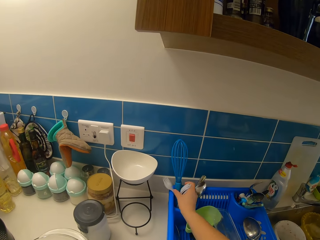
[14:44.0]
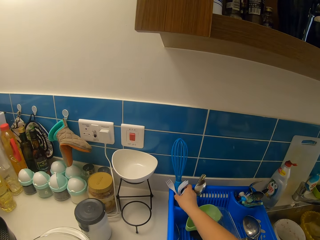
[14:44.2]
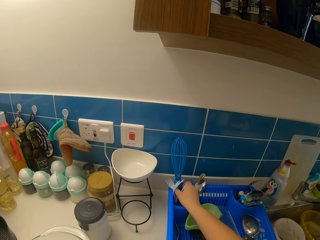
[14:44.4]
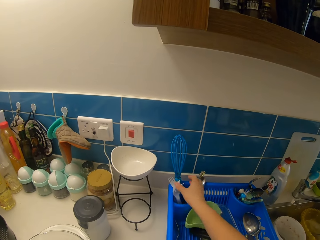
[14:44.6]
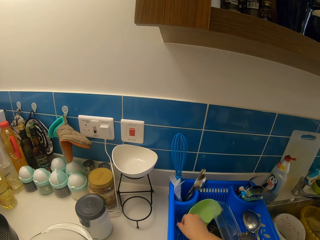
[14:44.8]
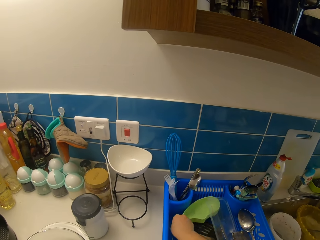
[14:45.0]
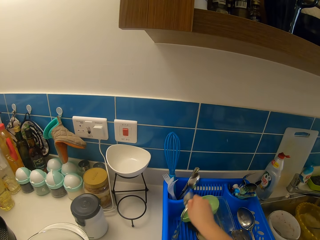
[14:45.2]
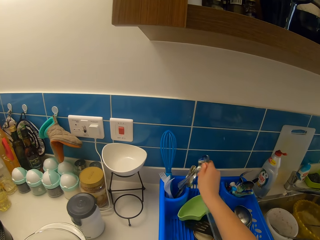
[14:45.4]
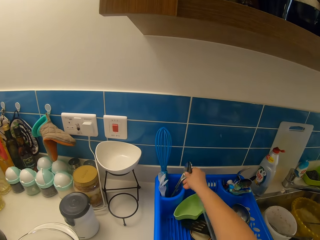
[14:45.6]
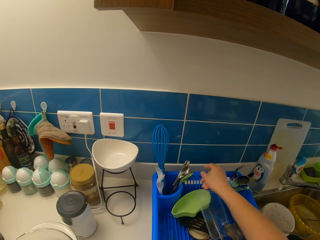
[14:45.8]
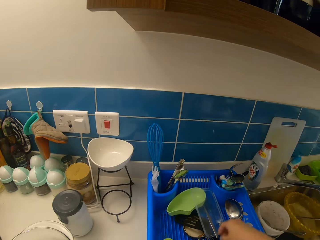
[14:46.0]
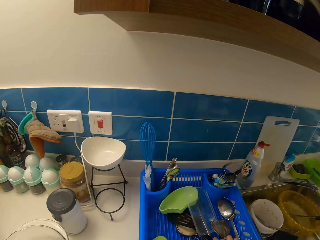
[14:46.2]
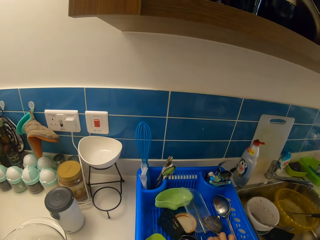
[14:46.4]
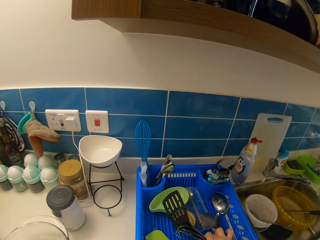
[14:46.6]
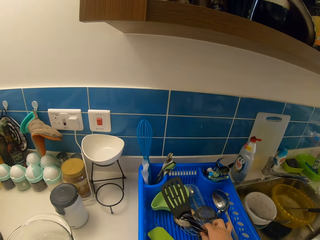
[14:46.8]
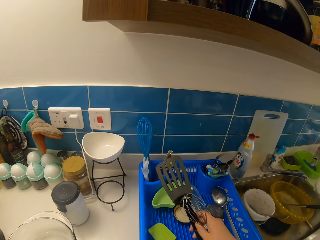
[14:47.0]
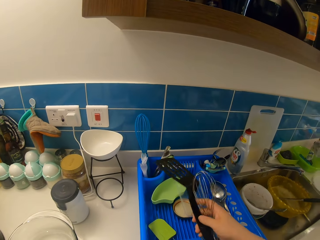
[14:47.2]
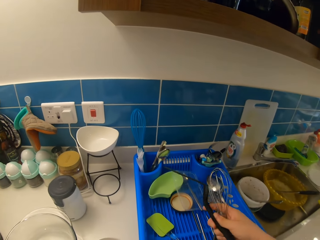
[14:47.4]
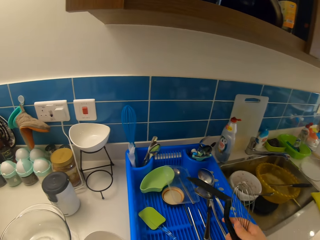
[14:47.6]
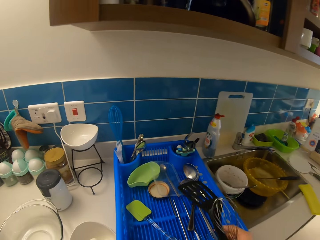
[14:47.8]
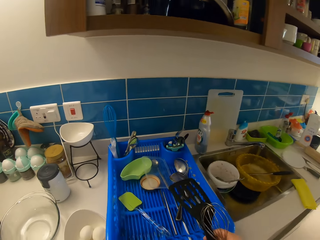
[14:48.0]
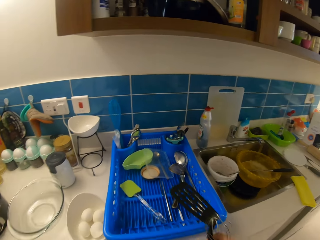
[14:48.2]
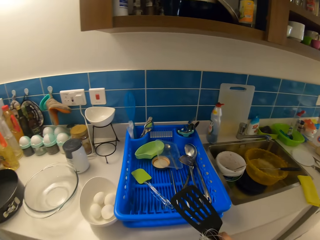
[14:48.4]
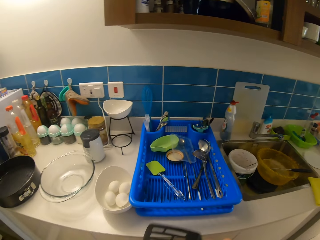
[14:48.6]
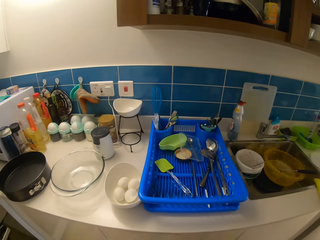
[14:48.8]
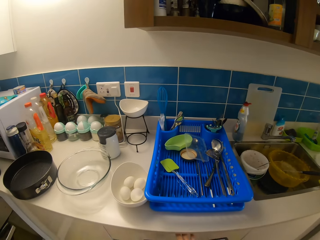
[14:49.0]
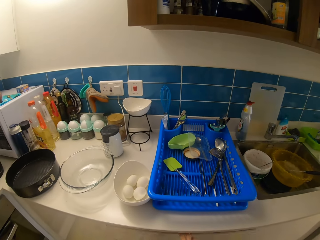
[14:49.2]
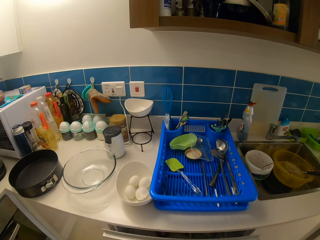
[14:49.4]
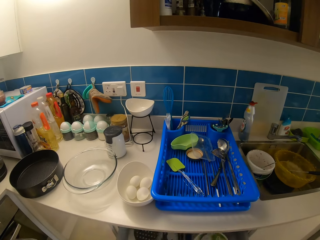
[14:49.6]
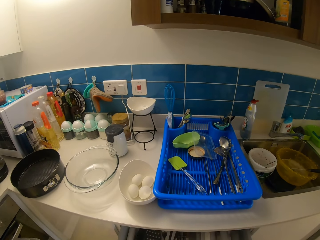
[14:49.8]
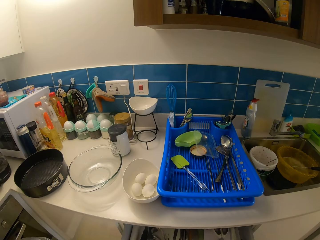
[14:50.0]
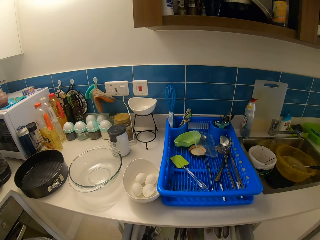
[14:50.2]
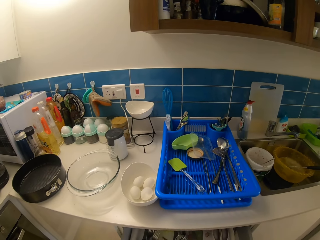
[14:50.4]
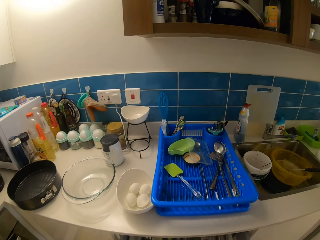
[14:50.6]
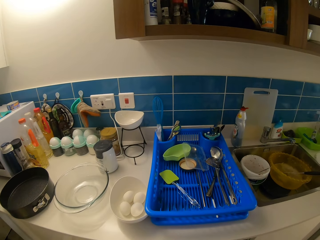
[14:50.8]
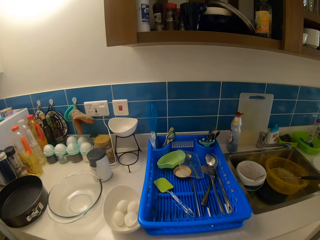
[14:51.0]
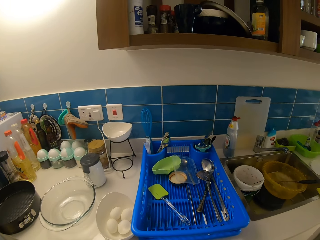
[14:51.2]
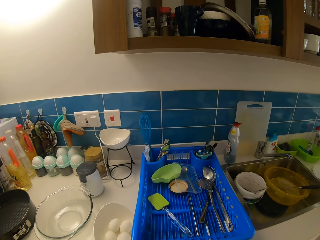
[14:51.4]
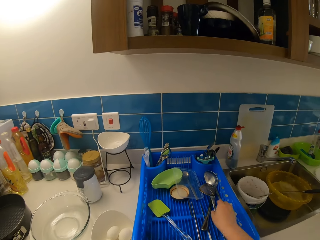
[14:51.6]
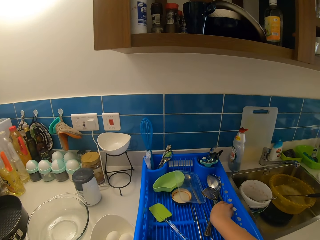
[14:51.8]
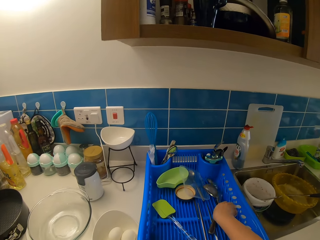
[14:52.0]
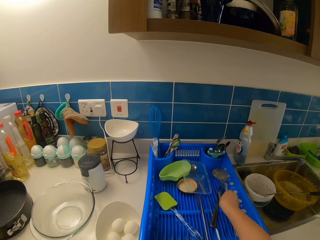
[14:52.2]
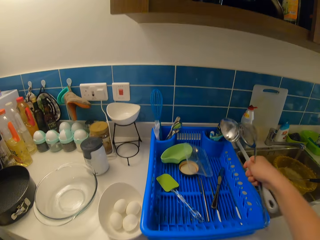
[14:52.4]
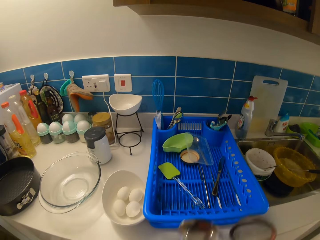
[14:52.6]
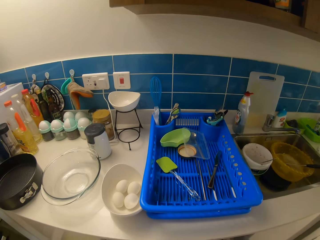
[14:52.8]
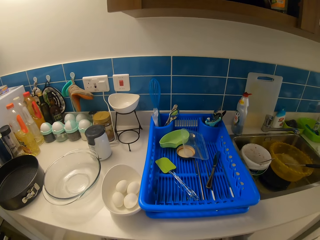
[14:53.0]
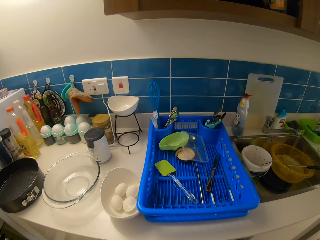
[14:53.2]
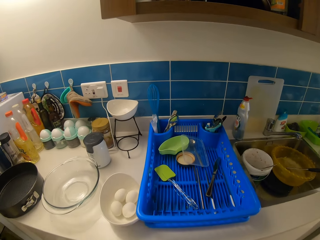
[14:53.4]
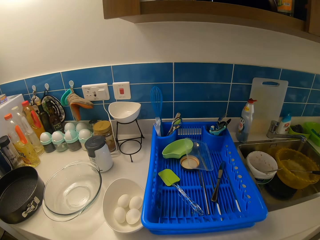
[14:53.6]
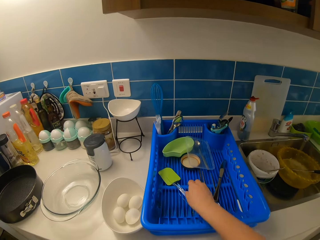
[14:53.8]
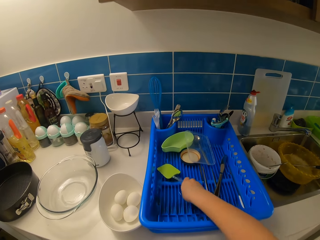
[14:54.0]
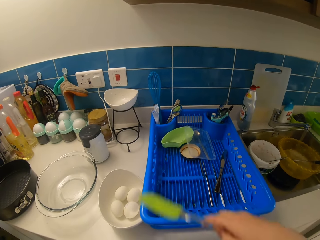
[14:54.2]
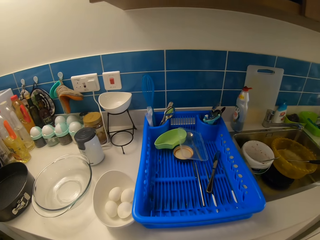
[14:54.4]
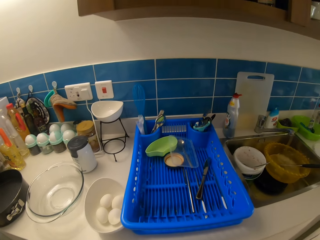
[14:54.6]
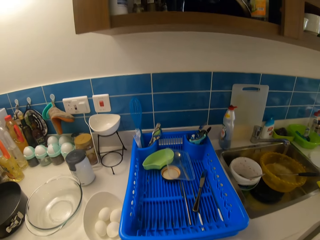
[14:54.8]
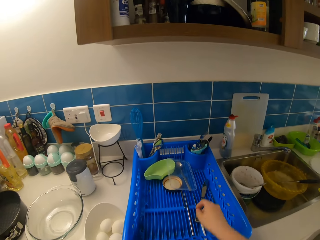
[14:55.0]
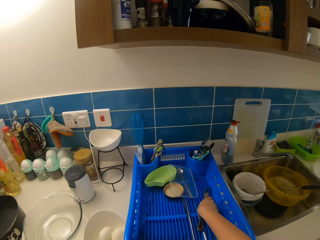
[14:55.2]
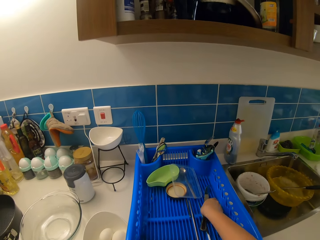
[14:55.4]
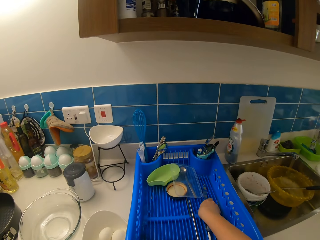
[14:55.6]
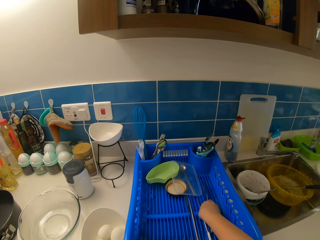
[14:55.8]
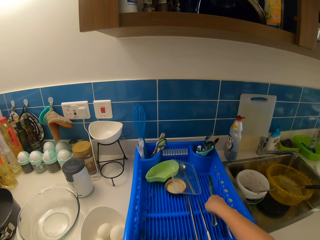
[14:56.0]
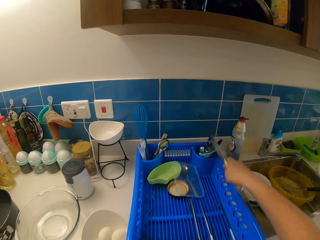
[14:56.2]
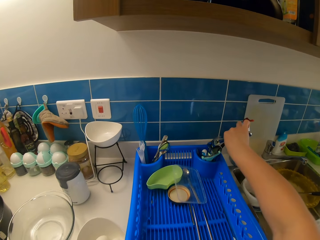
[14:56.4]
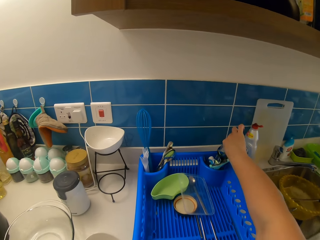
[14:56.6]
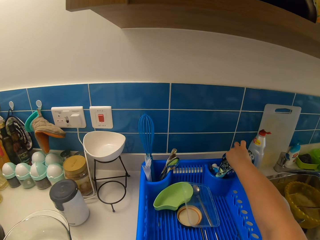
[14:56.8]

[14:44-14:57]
The camera wearer keeps the plastic fork in the tray. They carry a spatula. They carry some spoons. They pick up serving spoons.

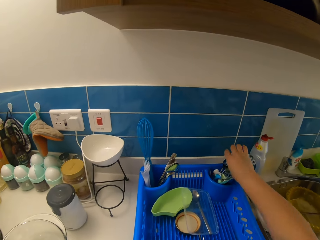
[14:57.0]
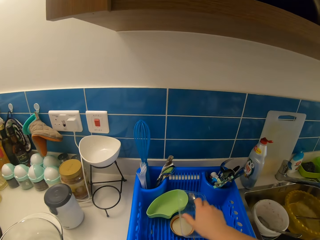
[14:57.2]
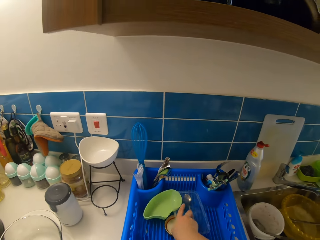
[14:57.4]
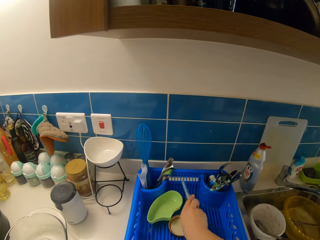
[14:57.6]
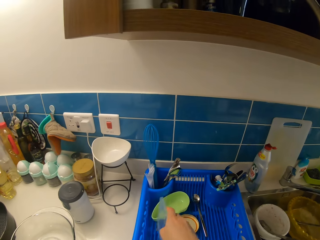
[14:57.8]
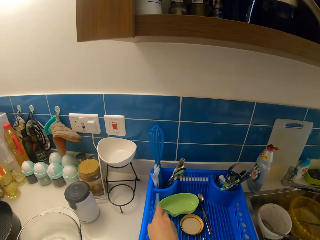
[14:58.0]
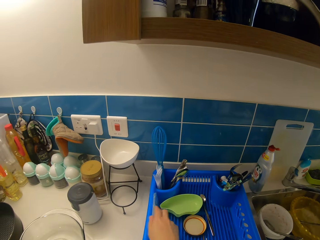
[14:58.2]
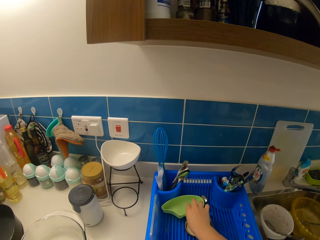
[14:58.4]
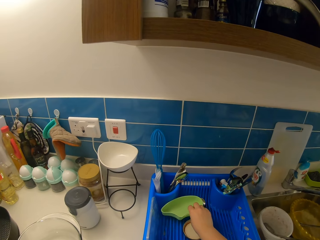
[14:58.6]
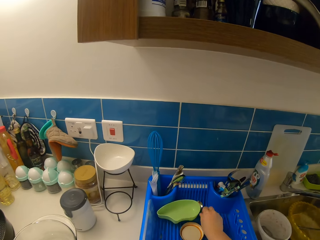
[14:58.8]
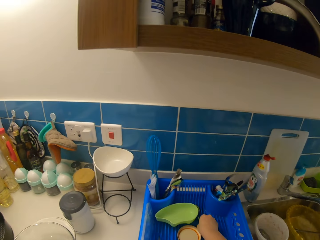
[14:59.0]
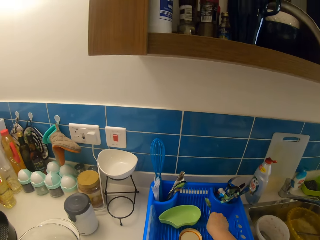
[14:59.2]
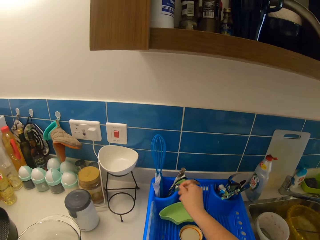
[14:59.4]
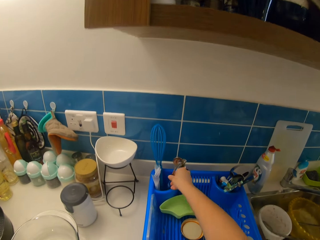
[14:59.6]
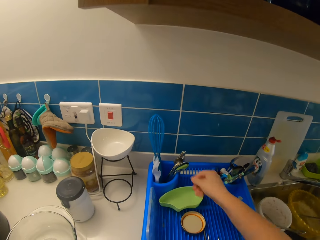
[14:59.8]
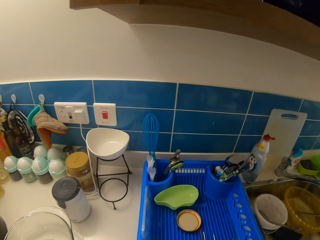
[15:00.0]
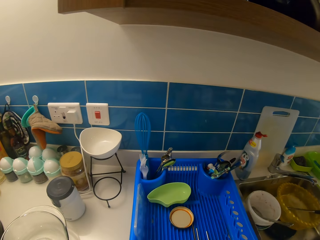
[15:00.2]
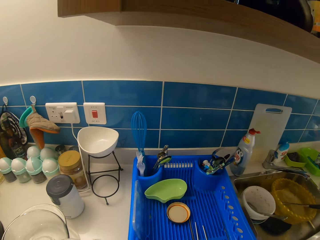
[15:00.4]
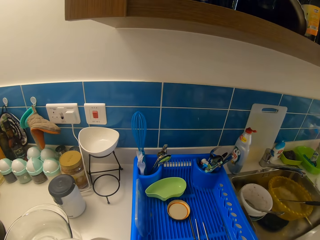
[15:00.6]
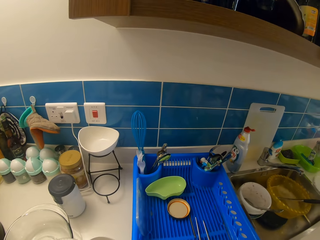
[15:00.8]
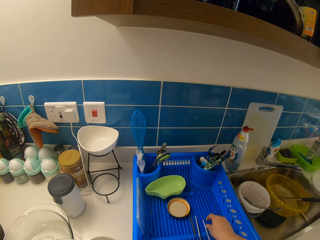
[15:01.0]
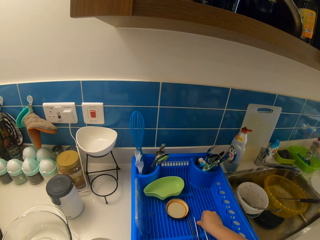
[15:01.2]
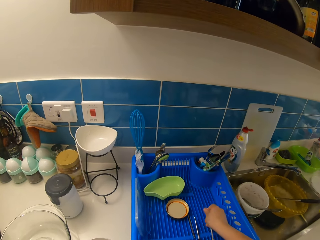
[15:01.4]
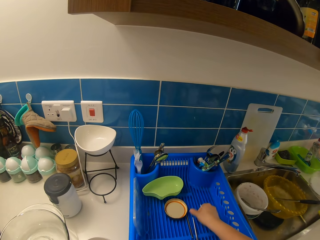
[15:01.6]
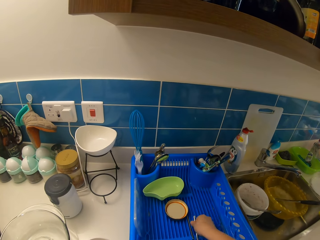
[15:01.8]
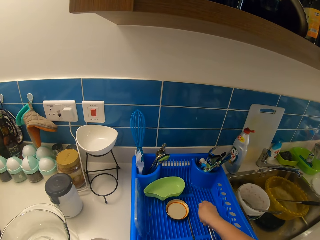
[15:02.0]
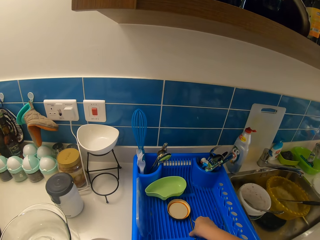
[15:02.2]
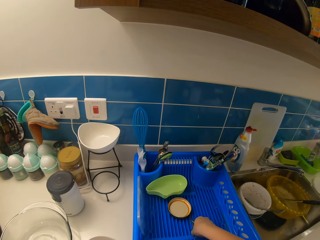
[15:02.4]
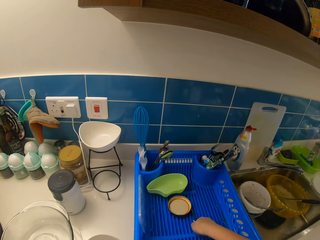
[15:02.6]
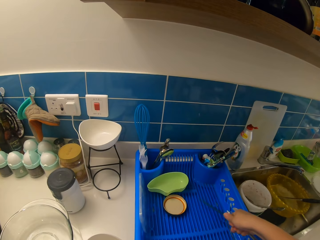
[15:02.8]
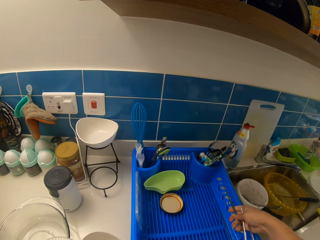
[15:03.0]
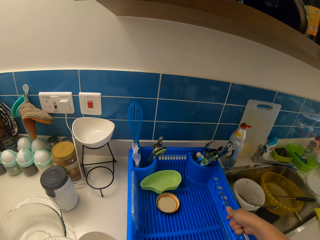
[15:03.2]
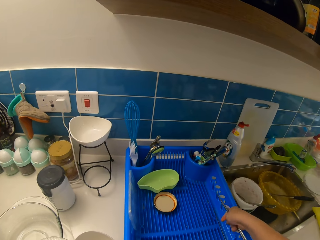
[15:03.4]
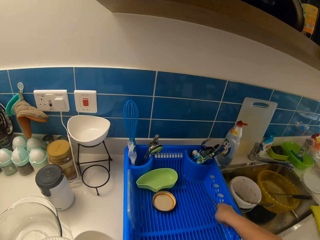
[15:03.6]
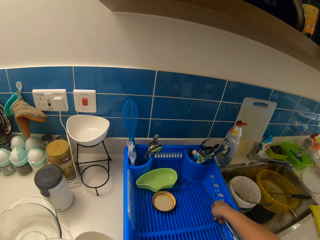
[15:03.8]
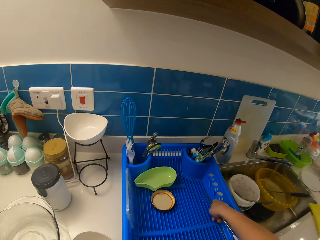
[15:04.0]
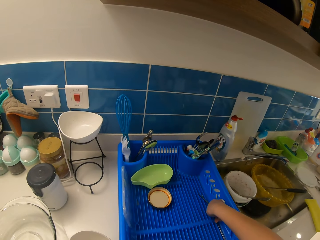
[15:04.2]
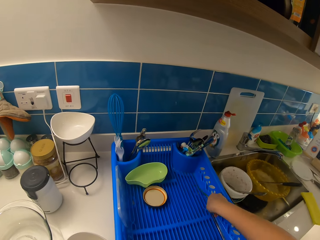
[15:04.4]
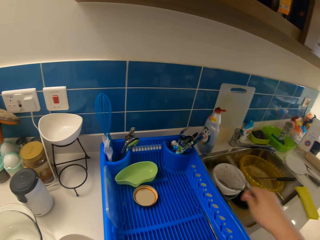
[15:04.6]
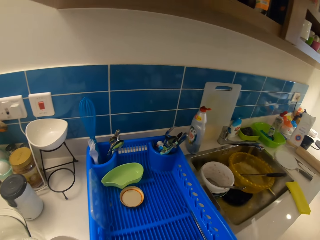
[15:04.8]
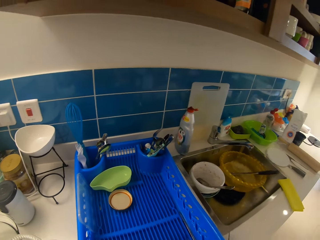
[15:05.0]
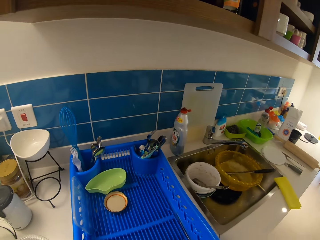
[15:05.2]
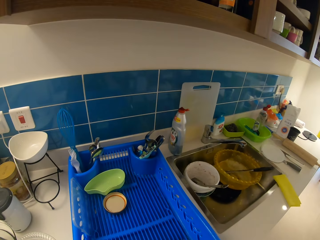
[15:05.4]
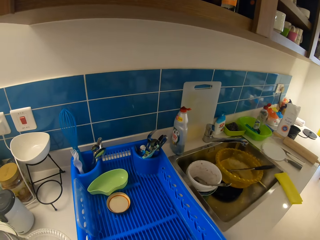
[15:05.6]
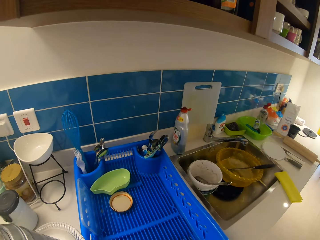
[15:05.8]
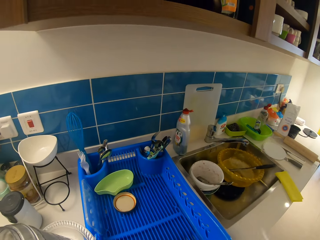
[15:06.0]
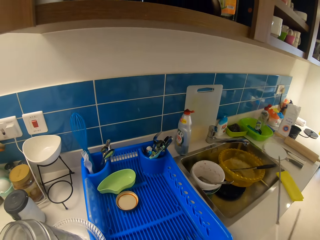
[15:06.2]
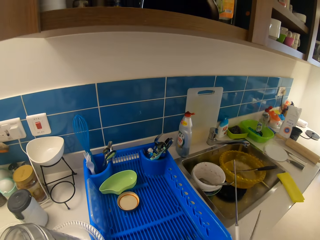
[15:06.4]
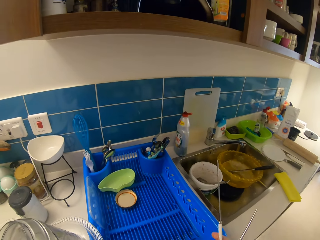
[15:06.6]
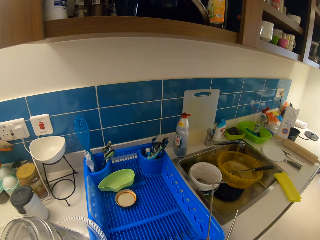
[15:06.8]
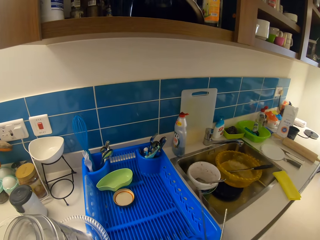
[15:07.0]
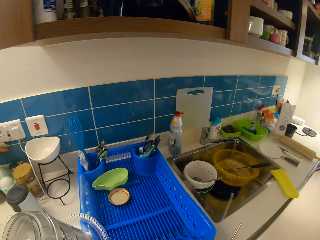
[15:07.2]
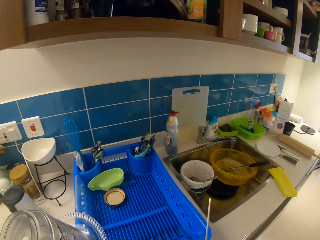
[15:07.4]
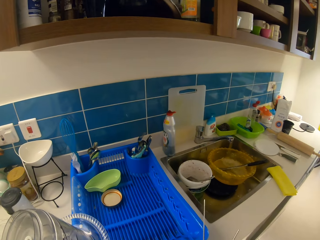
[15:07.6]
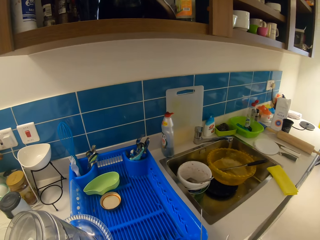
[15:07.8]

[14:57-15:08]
The camera wearer carries some chopsticks.
